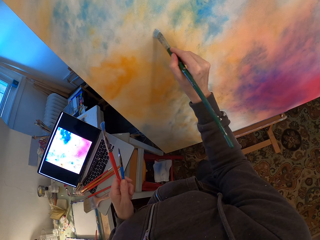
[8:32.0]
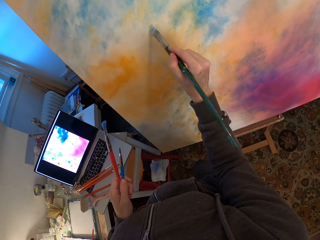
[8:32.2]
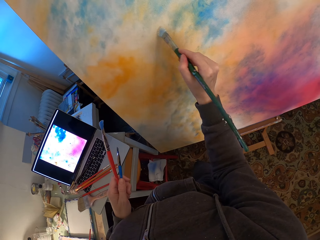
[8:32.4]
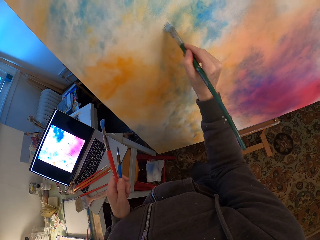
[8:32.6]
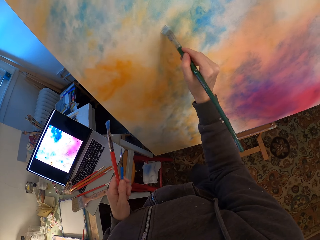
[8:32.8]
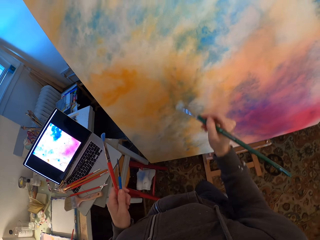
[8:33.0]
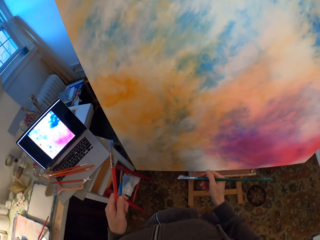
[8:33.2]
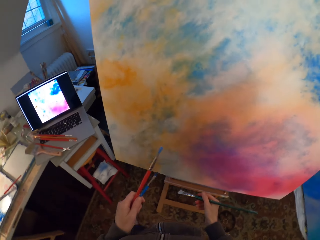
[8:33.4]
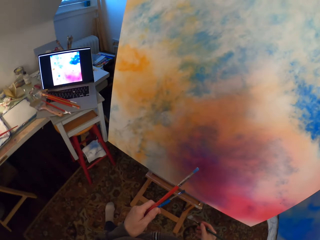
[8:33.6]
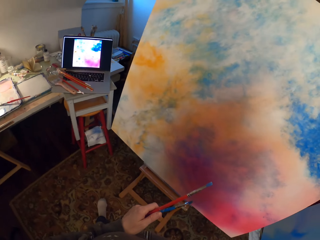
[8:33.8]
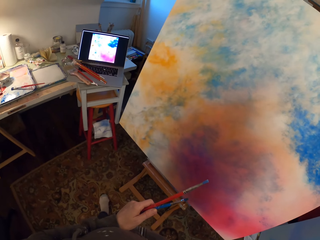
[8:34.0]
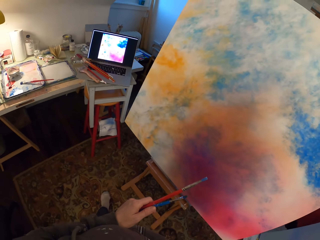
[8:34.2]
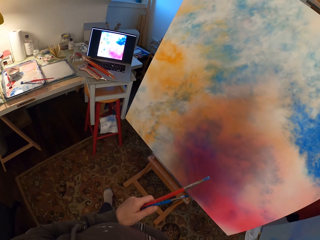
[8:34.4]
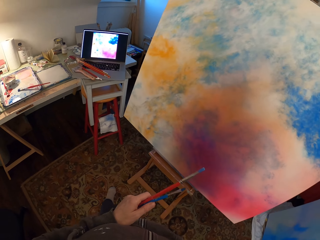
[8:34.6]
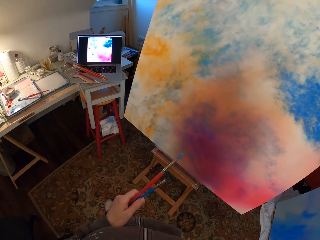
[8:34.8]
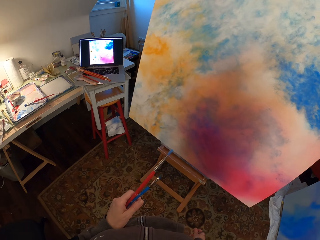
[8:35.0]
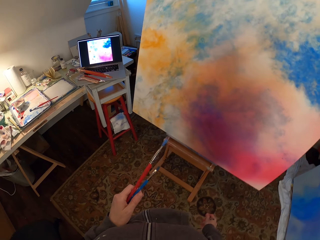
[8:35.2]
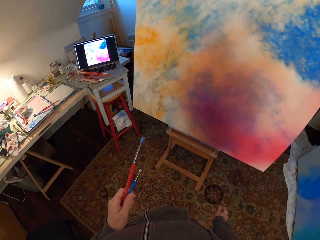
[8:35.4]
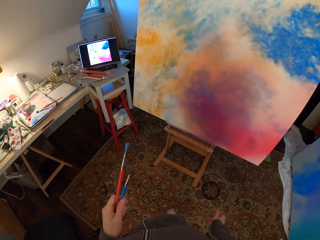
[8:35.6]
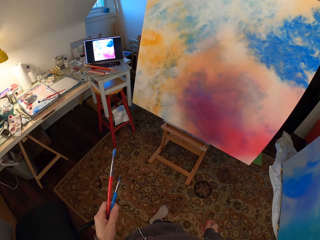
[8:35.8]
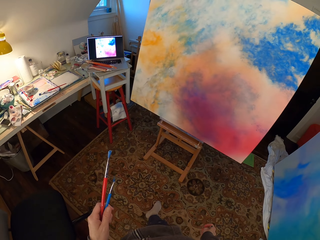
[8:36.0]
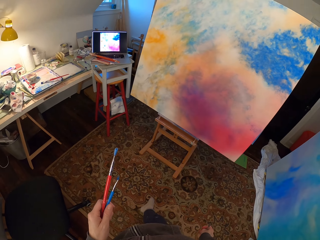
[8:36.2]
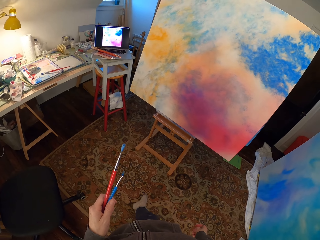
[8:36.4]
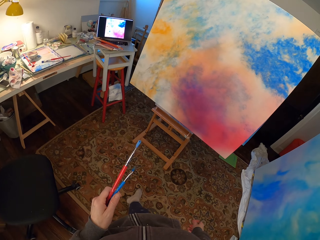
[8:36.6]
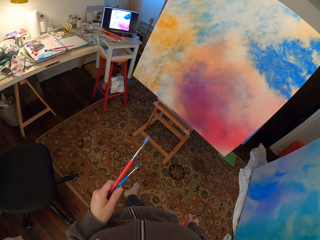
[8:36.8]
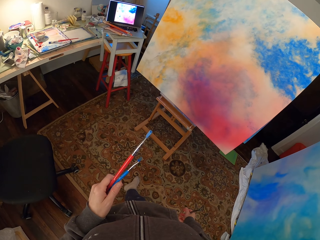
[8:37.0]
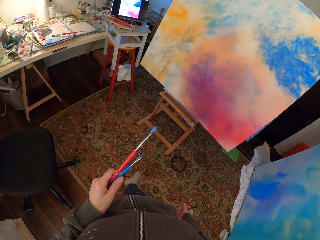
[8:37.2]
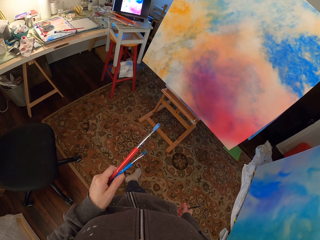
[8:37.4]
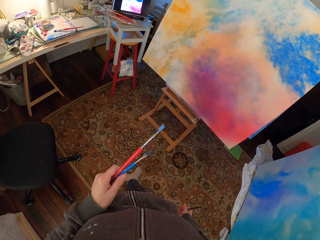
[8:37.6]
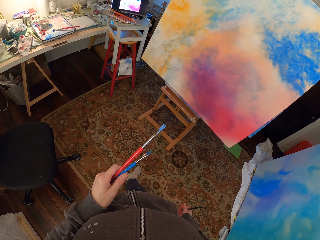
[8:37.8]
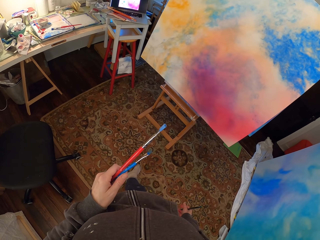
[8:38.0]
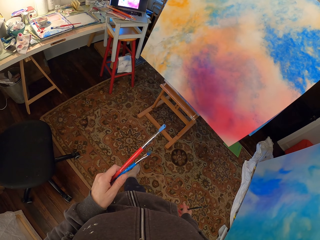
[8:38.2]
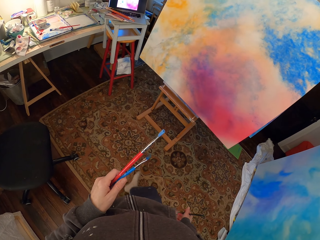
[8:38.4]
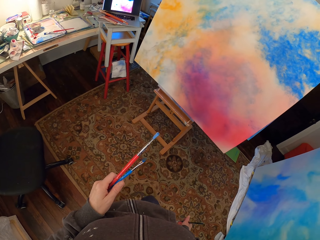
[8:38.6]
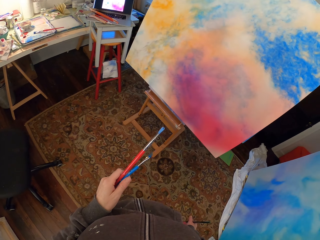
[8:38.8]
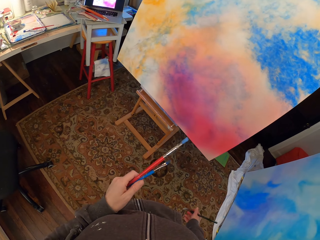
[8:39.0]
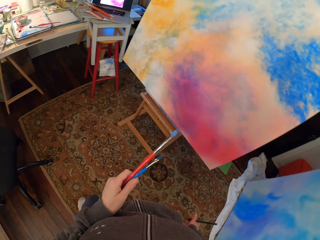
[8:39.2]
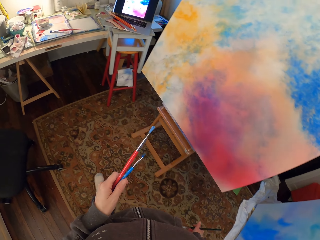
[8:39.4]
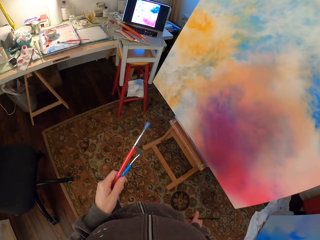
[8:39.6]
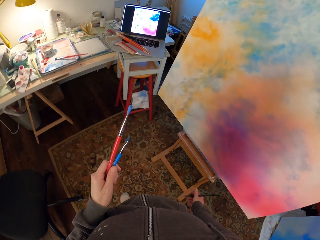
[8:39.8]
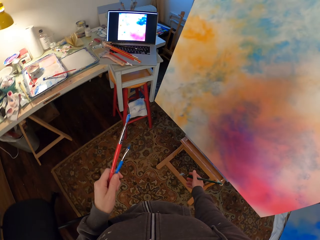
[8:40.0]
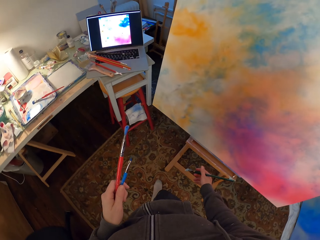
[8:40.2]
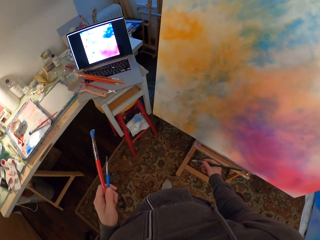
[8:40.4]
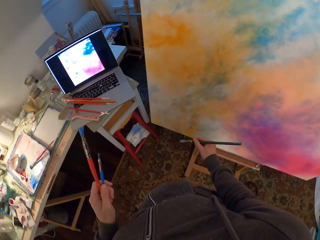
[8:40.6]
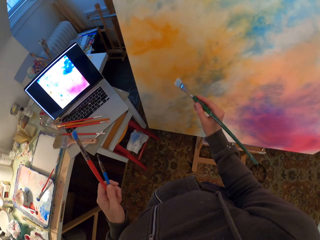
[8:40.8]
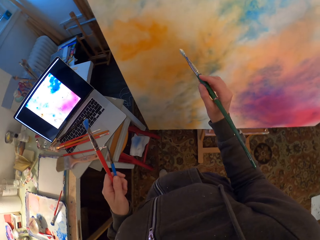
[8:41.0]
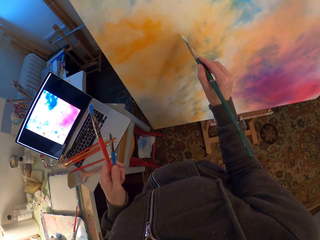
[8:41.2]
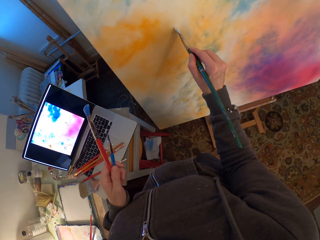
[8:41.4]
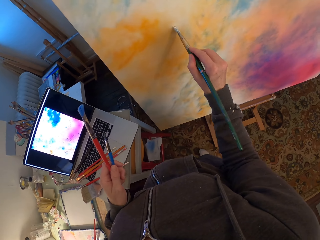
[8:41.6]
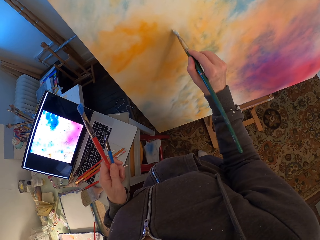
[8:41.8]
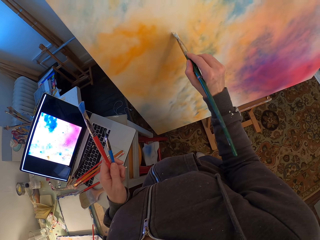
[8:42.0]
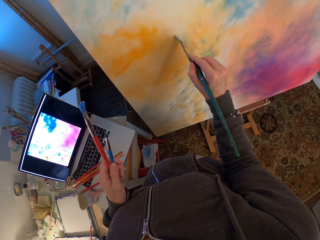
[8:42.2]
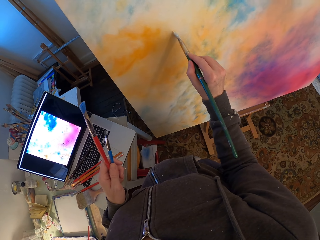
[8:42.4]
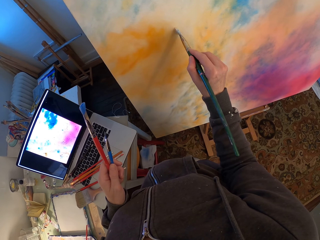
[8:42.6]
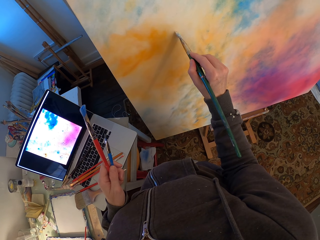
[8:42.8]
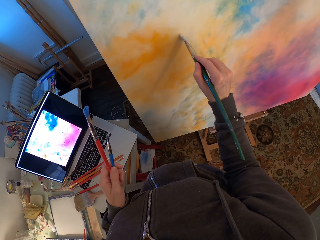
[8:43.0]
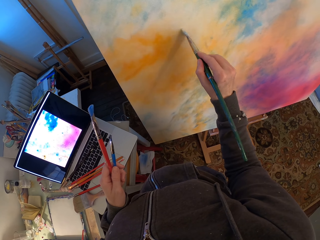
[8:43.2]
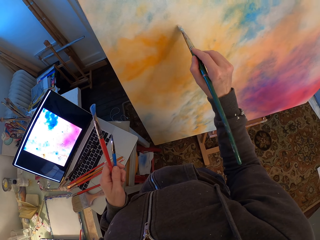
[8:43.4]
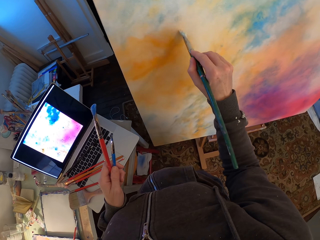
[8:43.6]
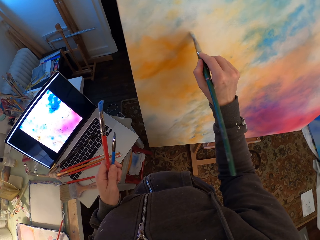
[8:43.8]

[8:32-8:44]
The camera wearer looks around a room. They walk around the room. They look around the room. They walk around the room. They paint a canvas with a paint brush.

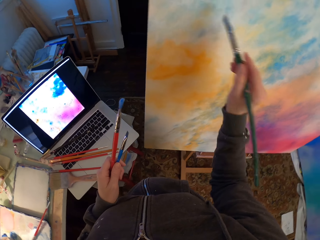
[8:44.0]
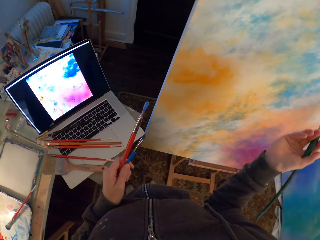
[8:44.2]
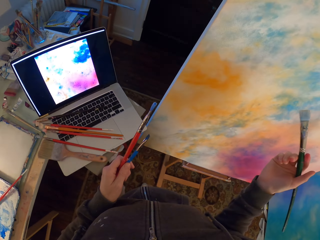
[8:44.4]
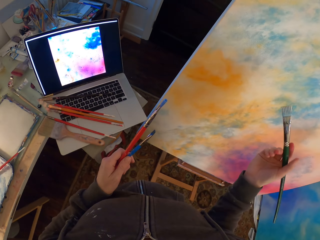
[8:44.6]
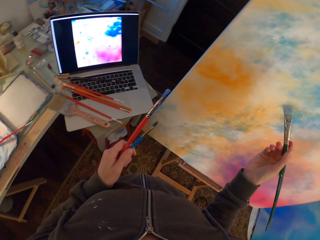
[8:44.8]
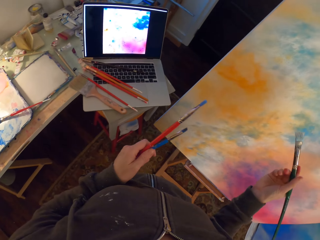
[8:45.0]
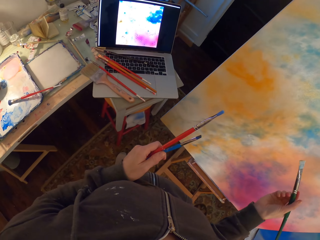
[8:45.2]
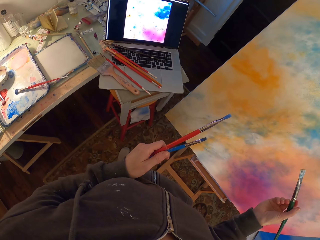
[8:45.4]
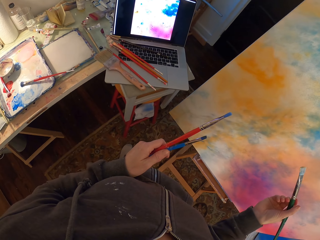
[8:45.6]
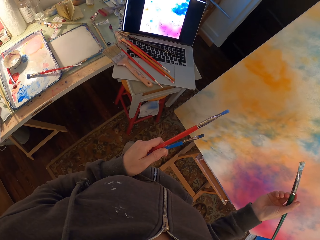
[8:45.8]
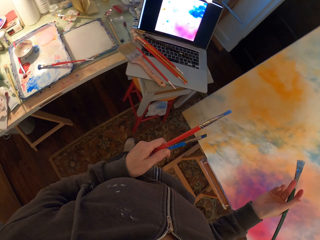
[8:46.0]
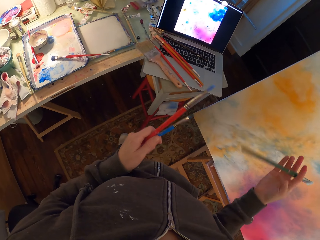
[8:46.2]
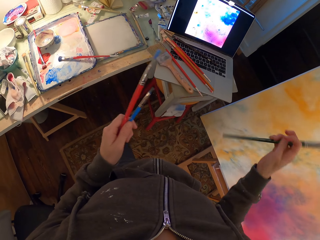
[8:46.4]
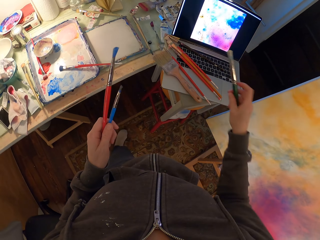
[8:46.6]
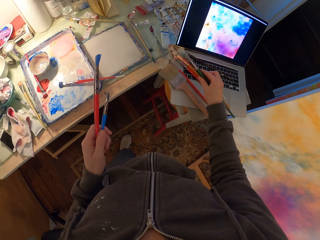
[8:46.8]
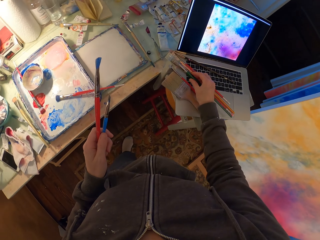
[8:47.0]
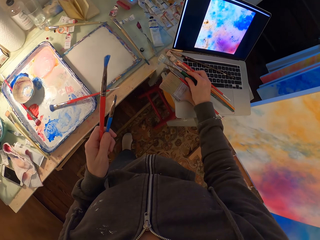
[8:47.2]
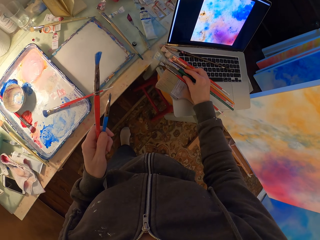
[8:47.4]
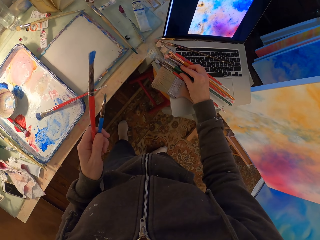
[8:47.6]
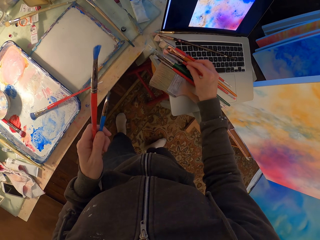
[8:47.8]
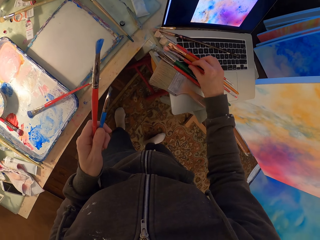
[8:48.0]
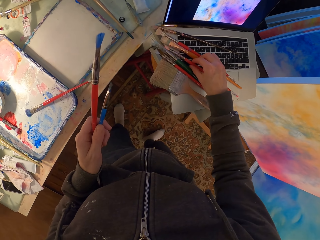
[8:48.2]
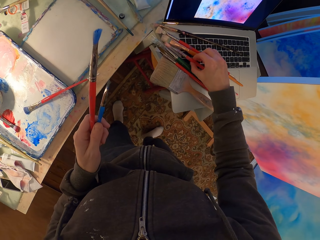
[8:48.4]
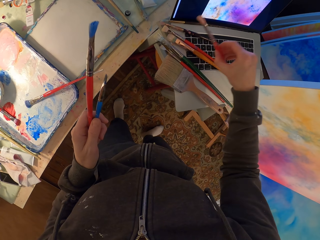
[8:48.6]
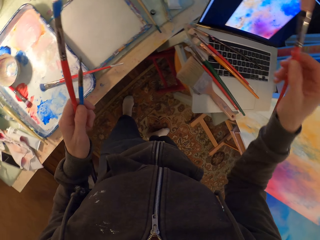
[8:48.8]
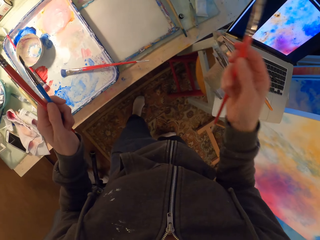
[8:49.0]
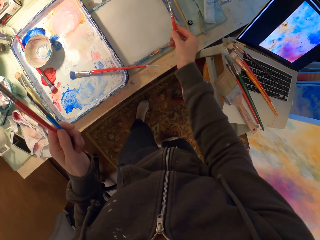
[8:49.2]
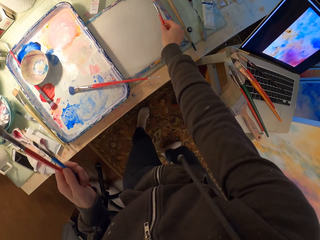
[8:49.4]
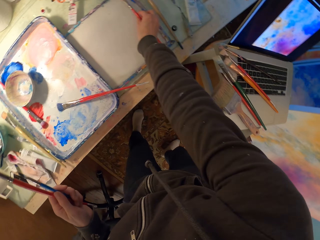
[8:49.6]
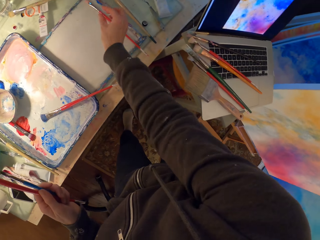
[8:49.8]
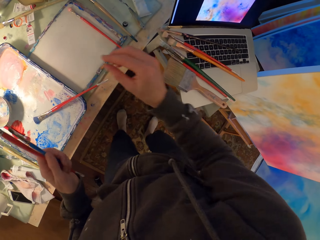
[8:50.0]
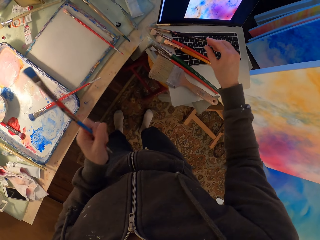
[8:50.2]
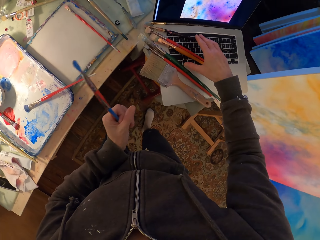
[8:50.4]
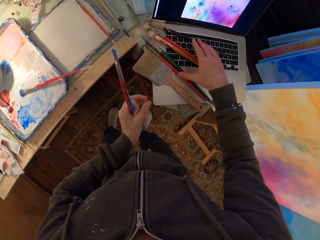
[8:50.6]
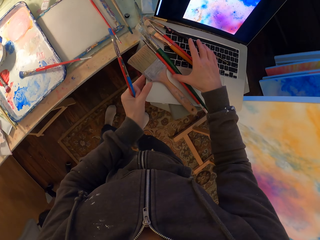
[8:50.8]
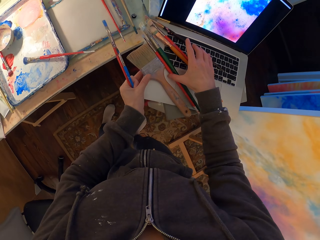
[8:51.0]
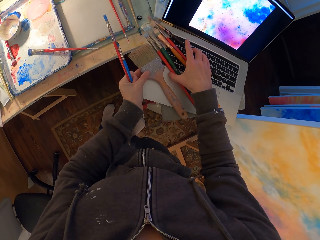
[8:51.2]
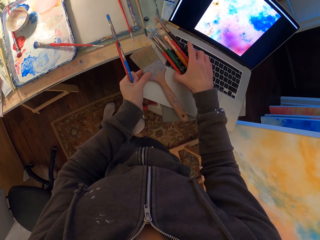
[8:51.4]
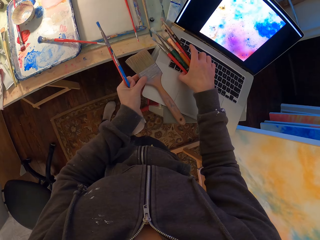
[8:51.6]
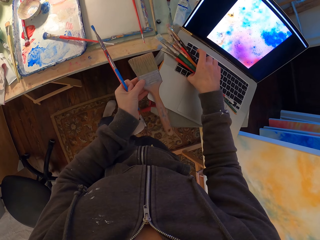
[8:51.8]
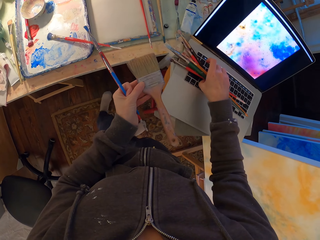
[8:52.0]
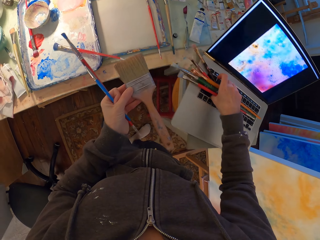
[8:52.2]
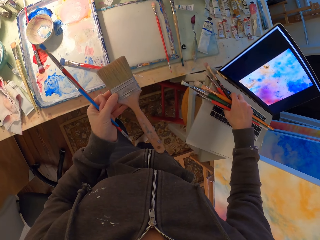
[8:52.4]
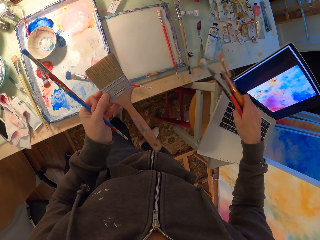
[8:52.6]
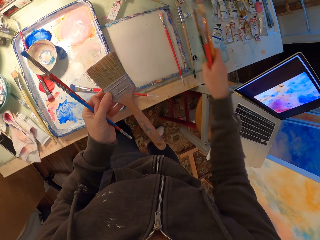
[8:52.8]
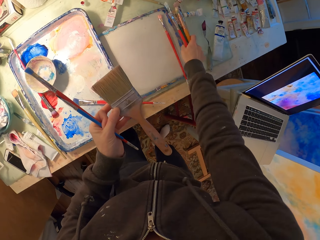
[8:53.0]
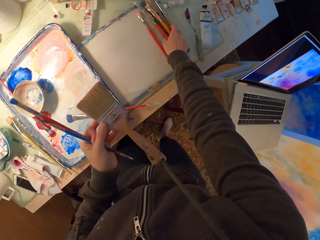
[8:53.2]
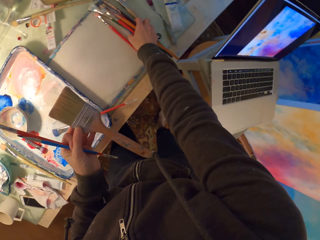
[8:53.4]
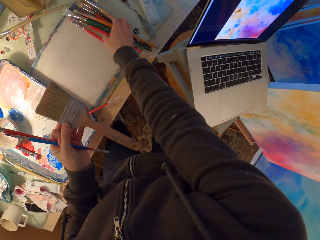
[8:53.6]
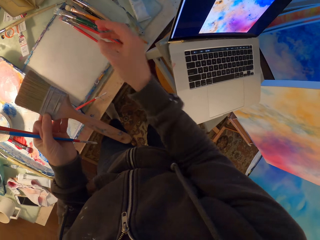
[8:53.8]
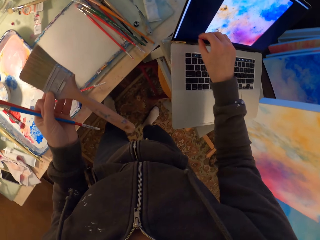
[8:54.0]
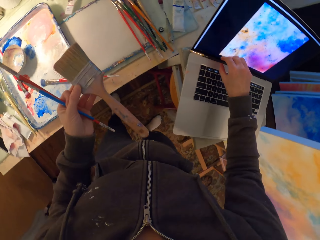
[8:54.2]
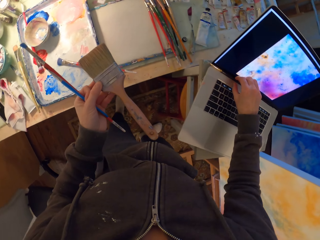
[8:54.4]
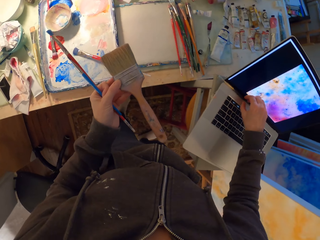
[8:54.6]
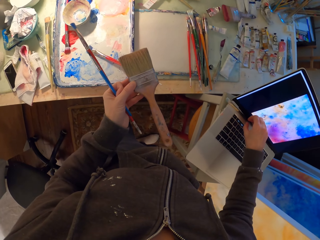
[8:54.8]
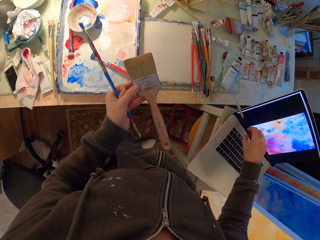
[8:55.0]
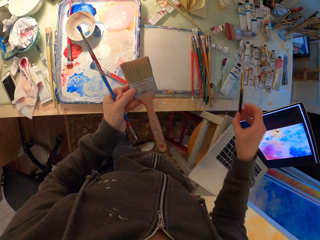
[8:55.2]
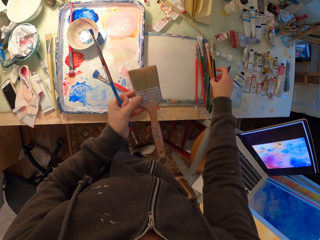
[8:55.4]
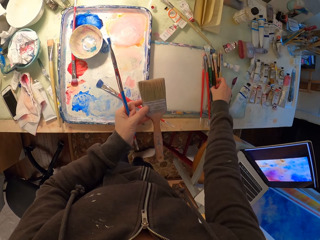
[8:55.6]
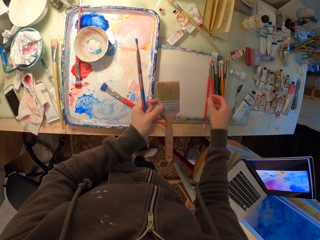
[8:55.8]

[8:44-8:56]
The camera wearer looks around a room. They put down a paint brush on a laptop. They pick up another paint brush from the laptop. They put down the paint brush on a pallet. They pick up paint brushes from the laptop. They put down the paint brushes on the pallet. They do so again.
